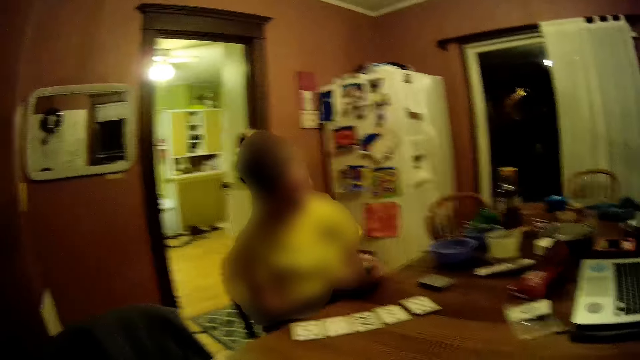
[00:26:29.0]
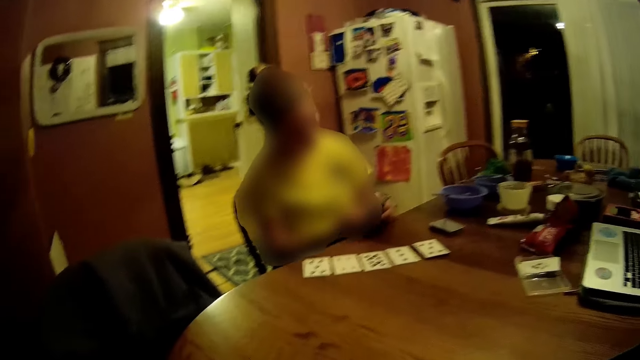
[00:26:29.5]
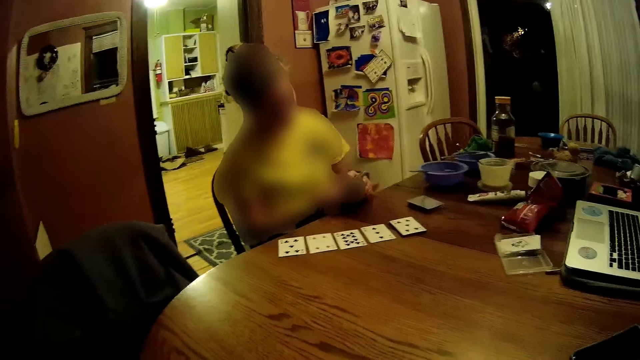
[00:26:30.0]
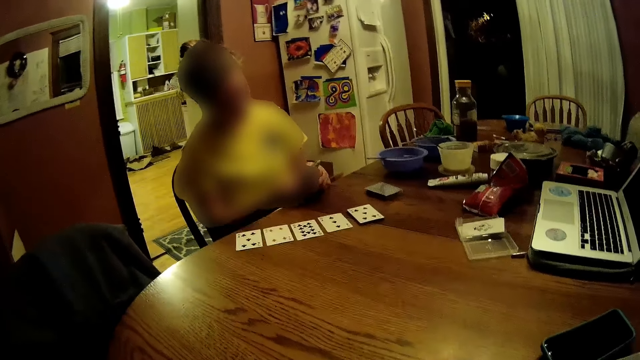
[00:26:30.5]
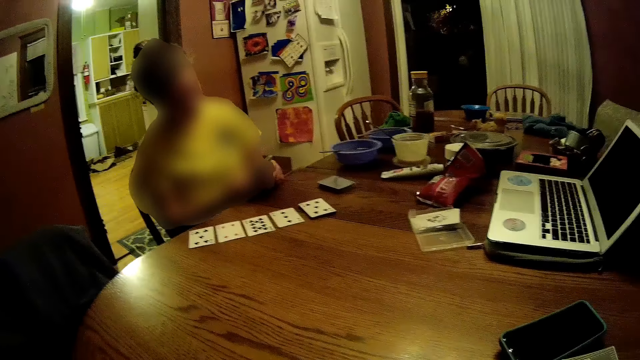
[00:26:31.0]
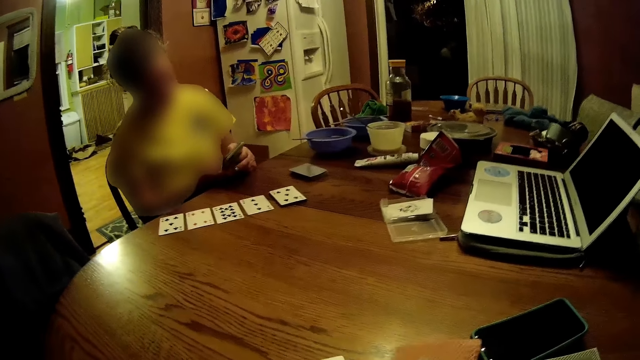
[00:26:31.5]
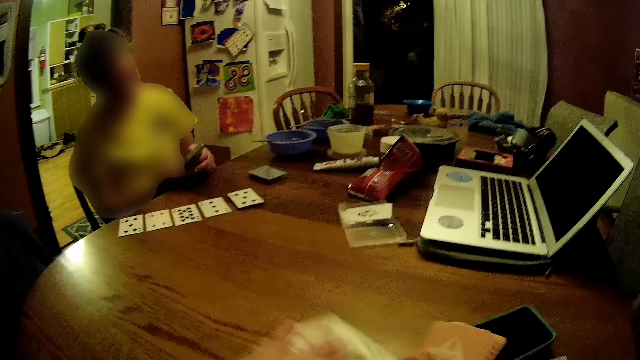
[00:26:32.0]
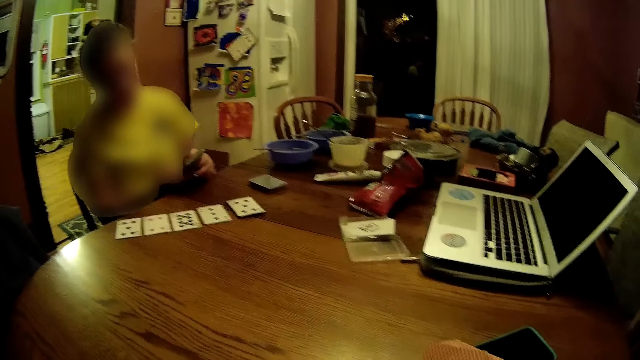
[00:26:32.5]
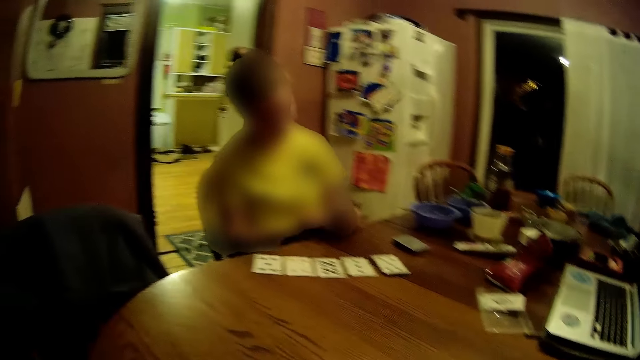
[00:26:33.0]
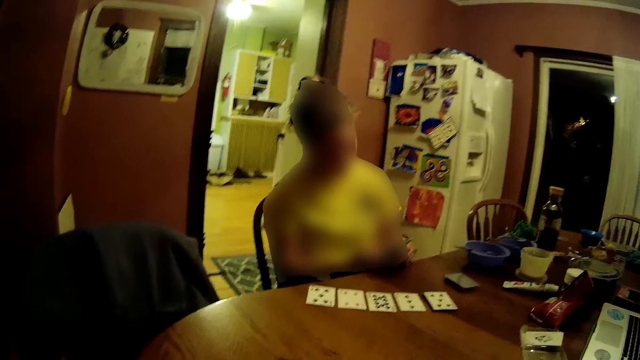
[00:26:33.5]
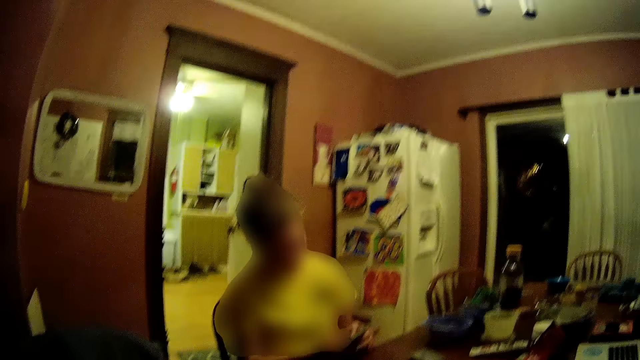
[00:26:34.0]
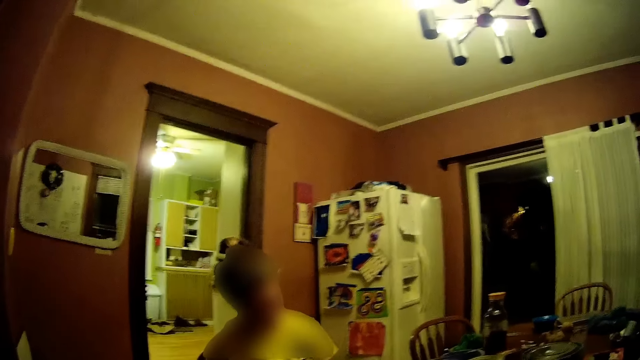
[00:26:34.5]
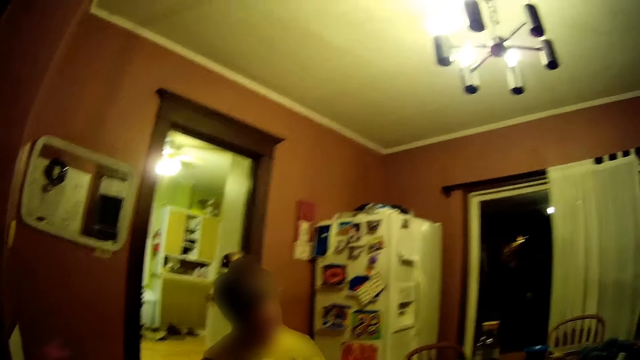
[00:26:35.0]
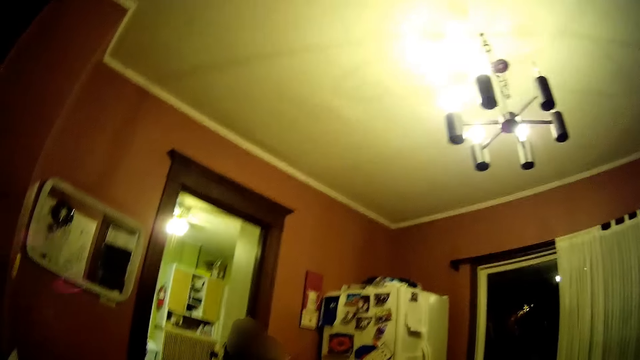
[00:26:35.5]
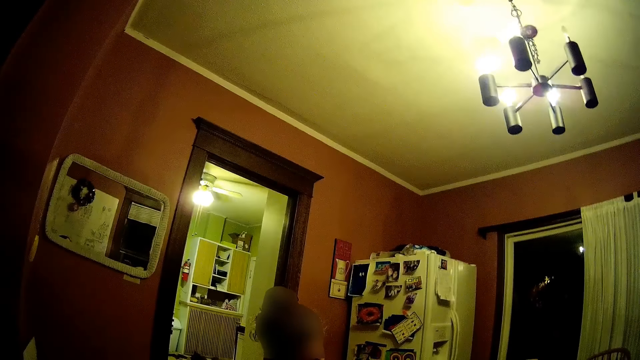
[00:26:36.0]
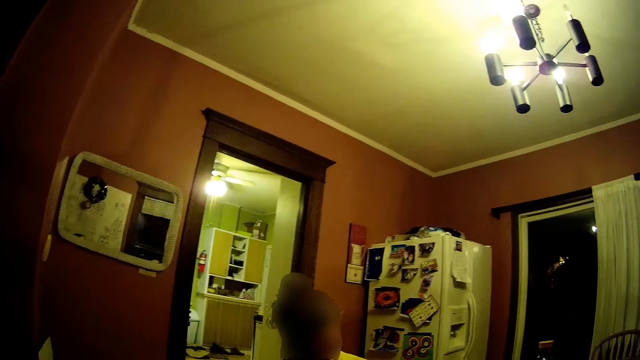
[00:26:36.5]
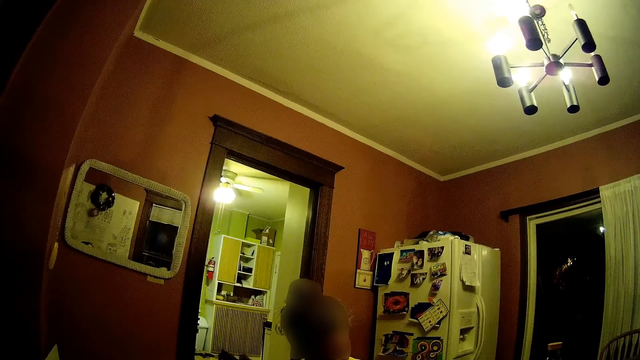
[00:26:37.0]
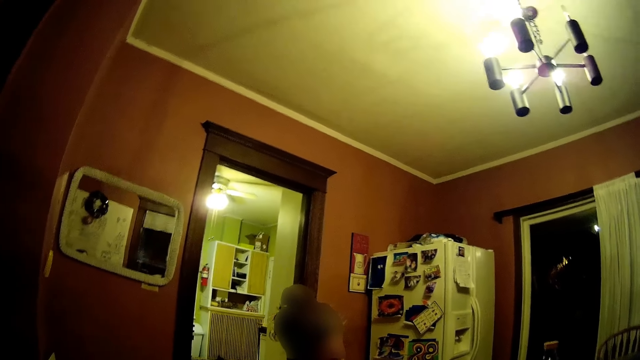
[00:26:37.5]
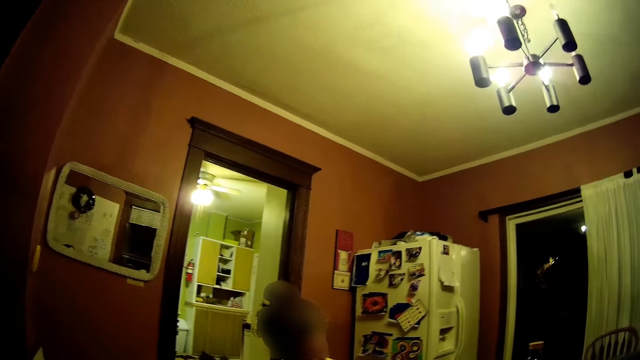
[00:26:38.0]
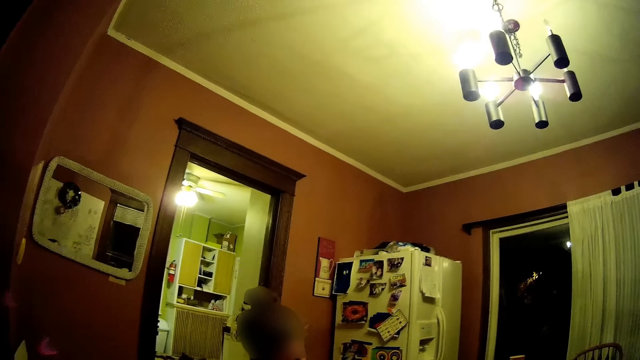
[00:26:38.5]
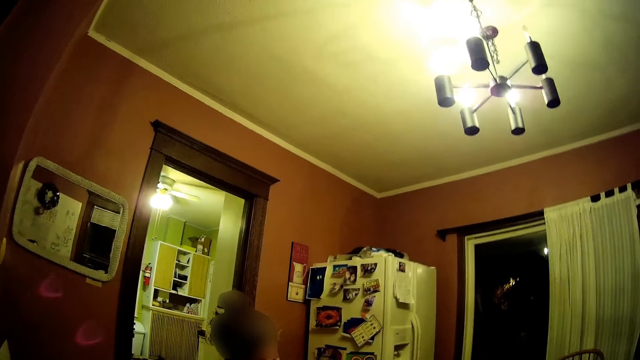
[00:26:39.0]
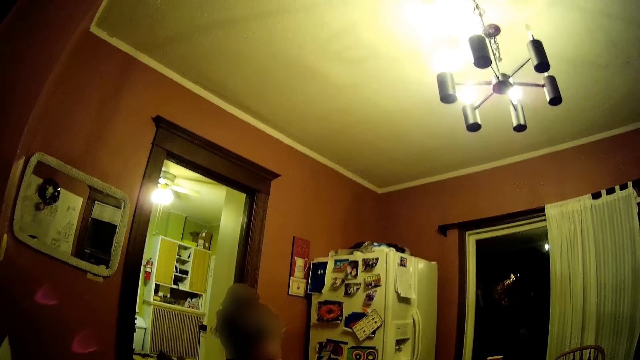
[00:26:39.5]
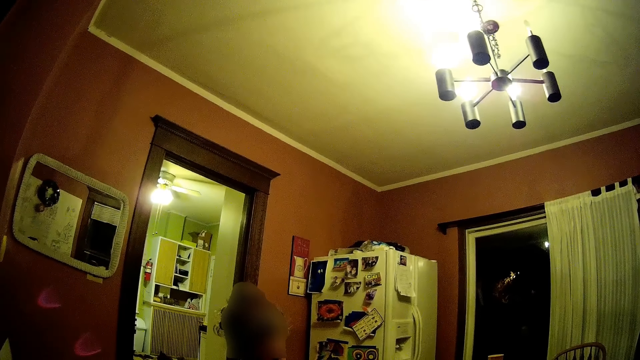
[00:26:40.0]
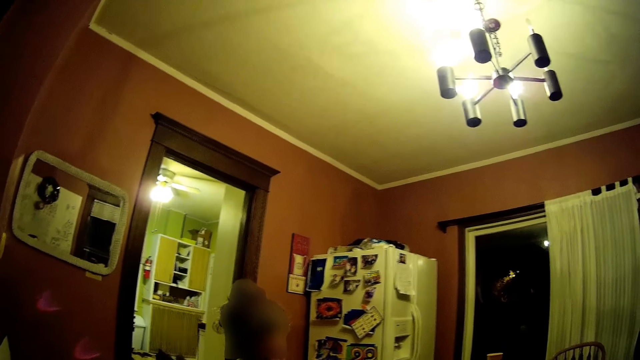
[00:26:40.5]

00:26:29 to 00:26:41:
The camera wearer drops some cards on the table with her left hand. A person looks through the phone. The camera wearer drops some cards on the table with her left hand again.

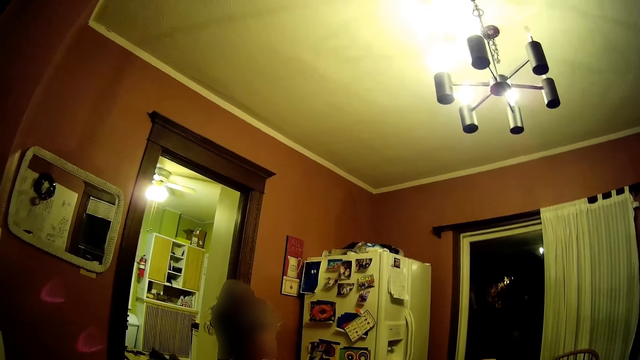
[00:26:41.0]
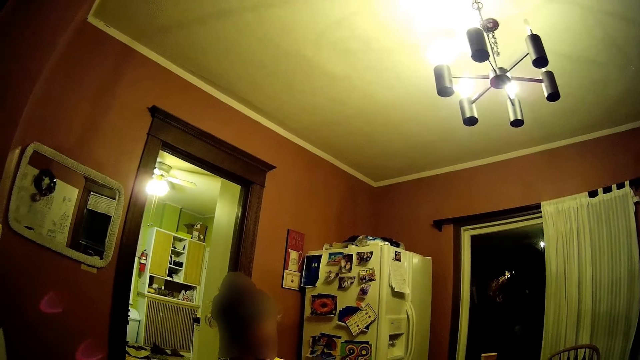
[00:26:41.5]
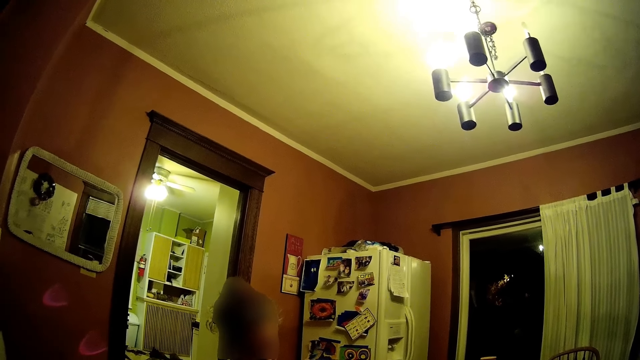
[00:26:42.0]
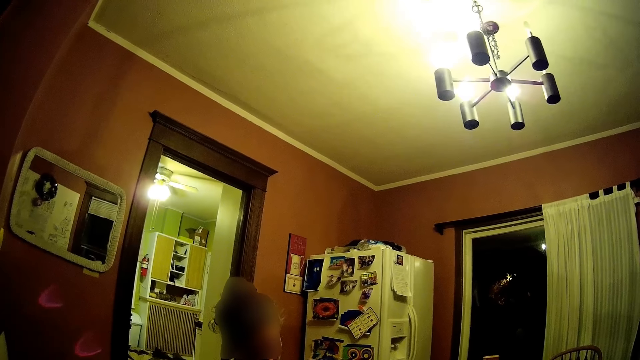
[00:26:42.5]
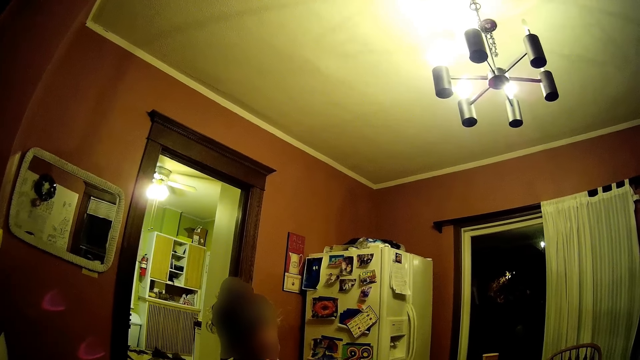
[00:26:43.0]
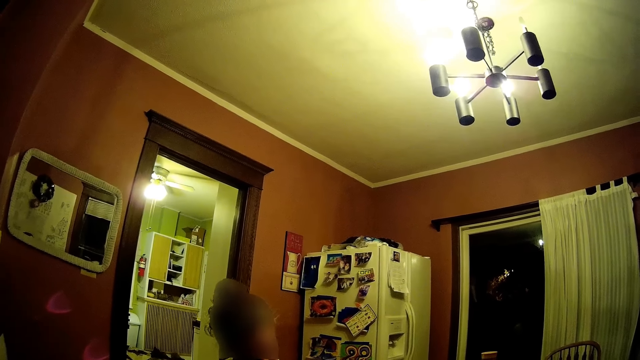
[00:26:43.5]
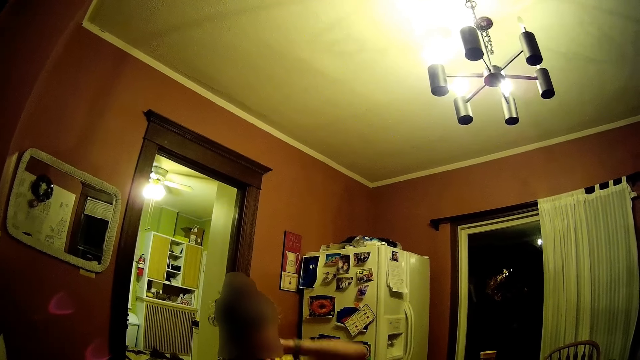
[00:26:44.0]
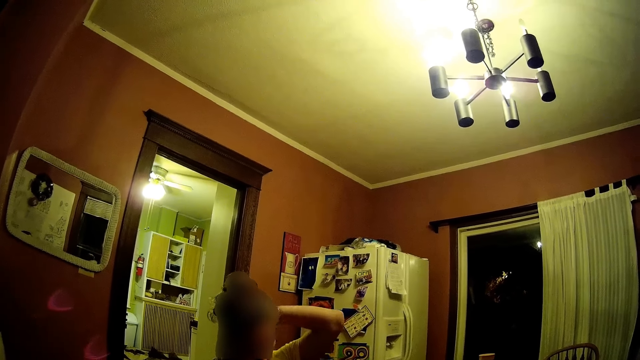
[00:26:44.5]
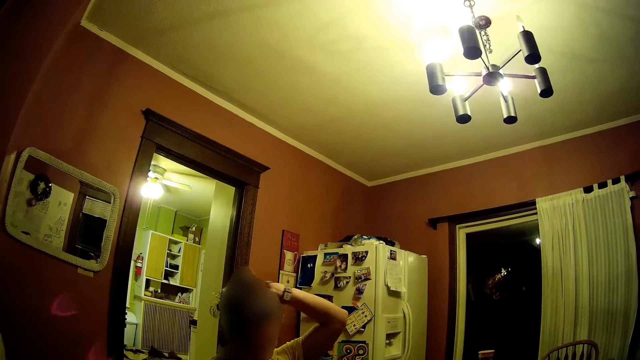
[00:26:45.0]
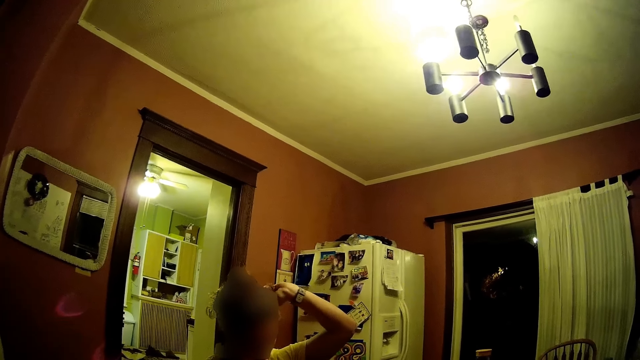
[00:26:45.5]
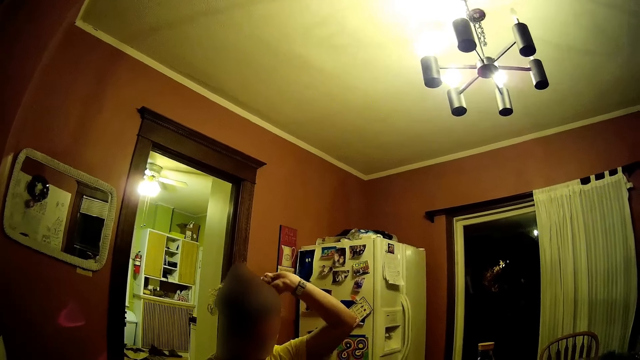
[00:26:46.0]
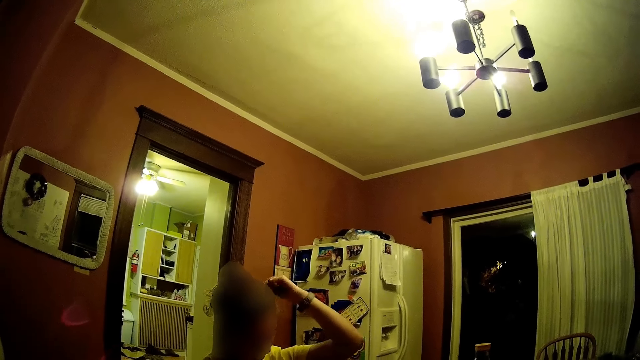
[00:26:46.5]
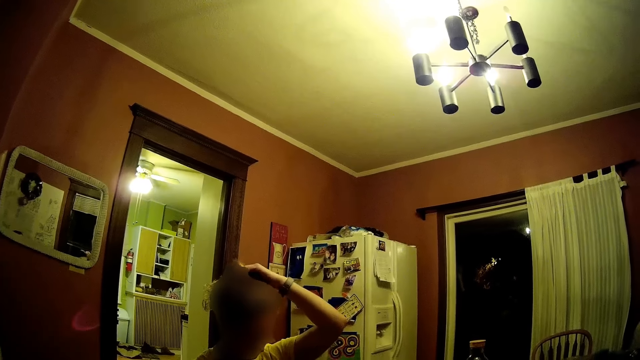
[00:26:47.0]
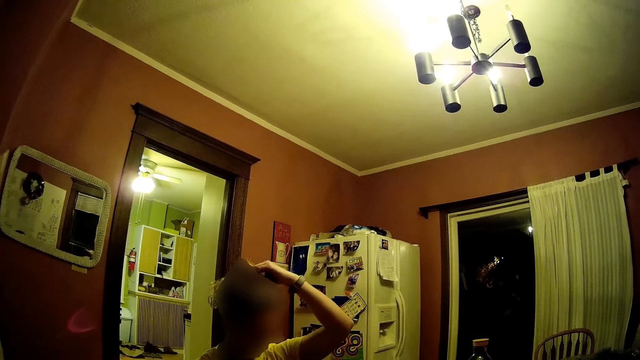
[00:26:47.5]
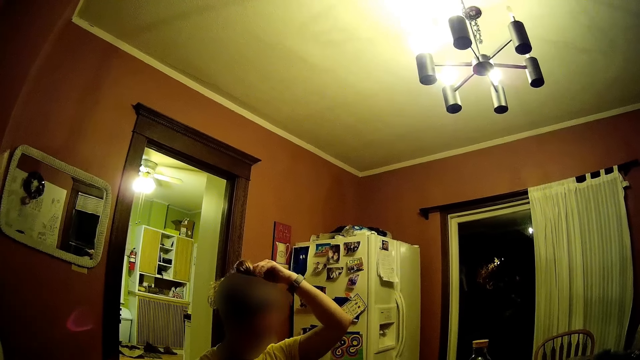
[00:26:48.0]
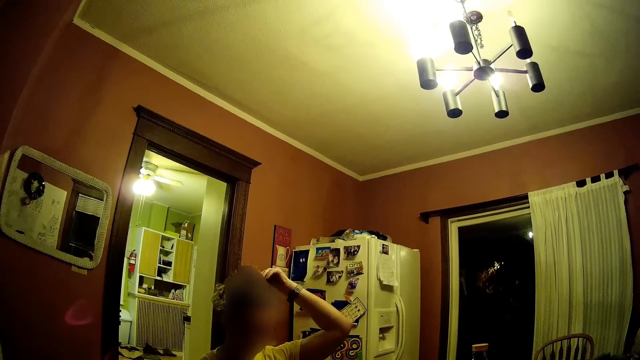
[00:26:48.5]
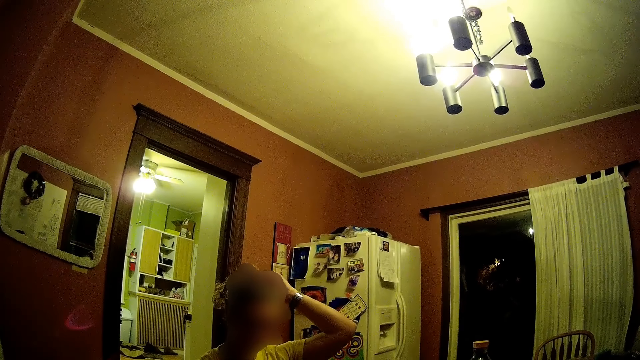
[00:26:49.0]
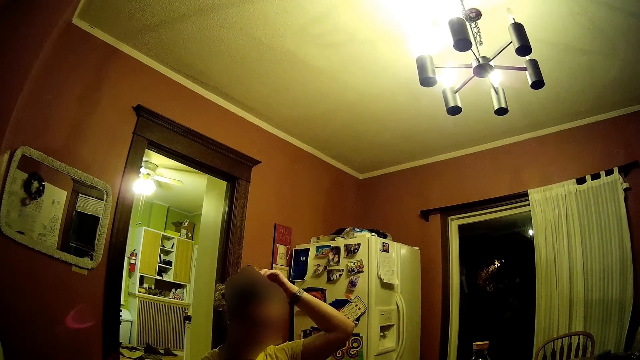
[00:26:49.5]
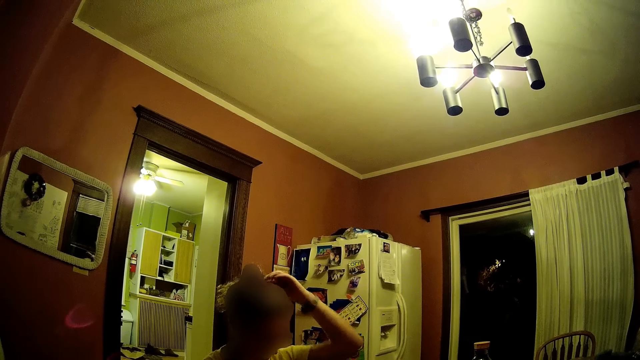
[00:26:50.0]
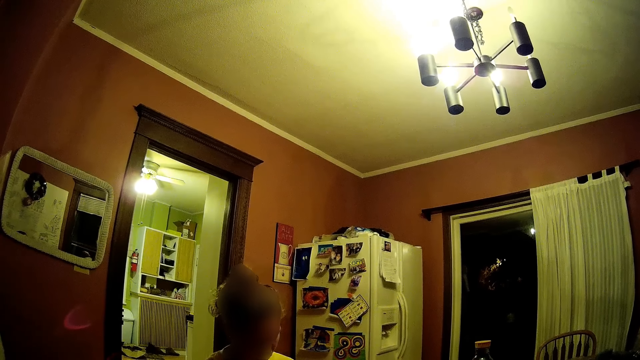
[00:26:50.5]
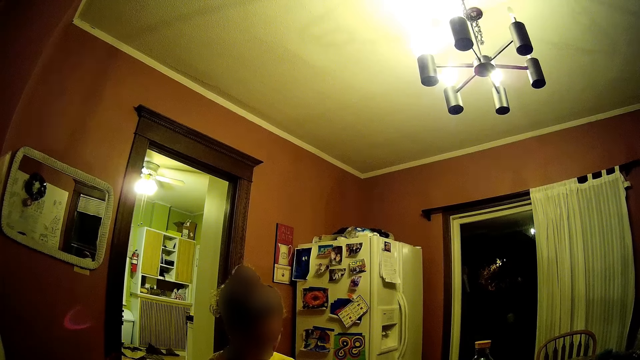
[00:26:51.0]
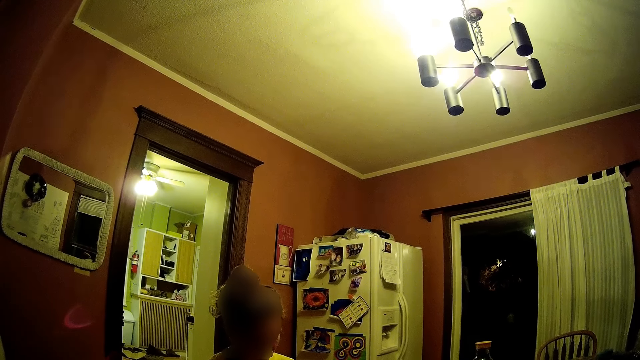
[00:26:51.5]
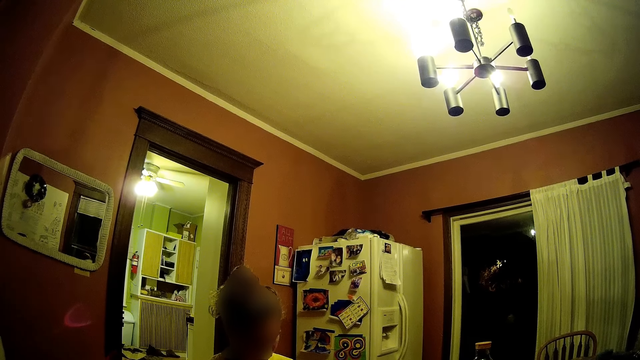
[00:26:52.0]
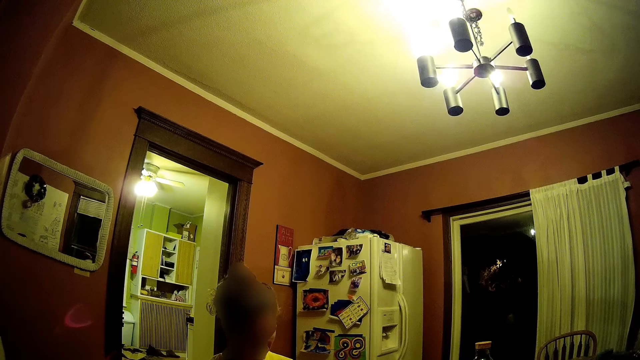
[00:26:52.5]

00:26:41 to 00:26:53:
A woman touches her neck and head with her left hand. The woman removes her left hand from her head.
